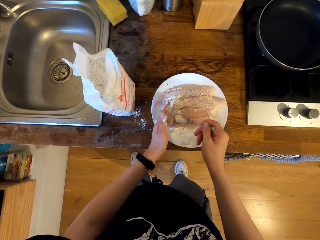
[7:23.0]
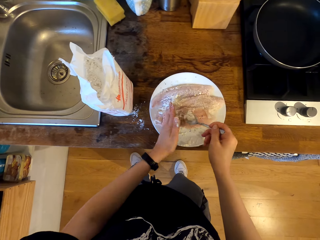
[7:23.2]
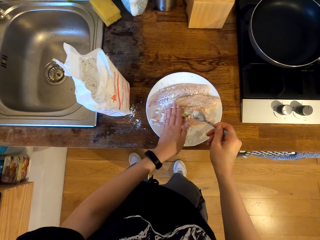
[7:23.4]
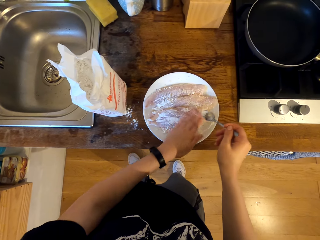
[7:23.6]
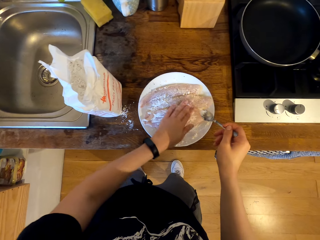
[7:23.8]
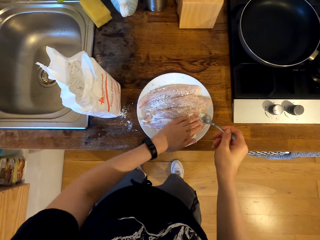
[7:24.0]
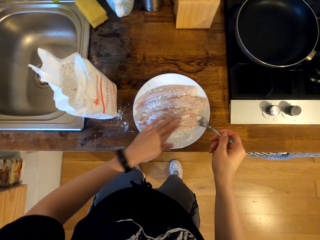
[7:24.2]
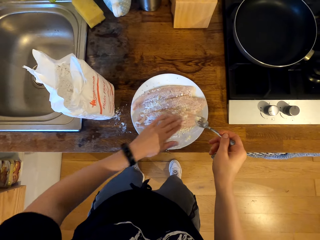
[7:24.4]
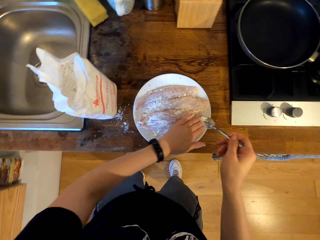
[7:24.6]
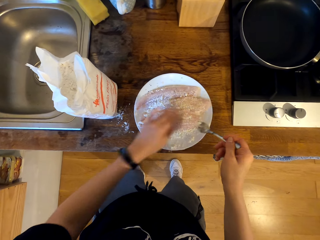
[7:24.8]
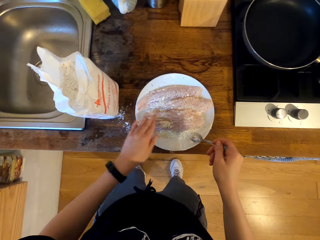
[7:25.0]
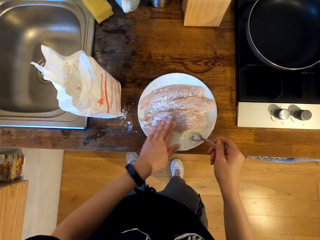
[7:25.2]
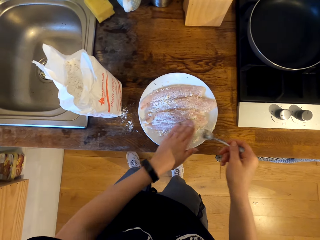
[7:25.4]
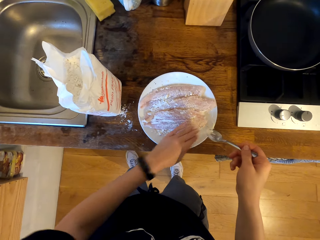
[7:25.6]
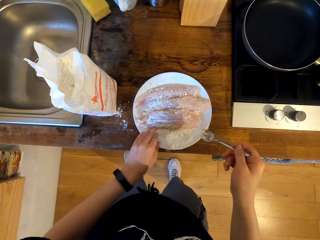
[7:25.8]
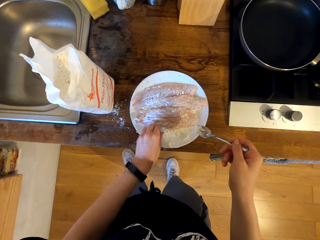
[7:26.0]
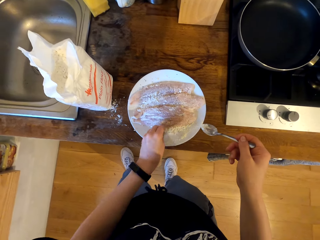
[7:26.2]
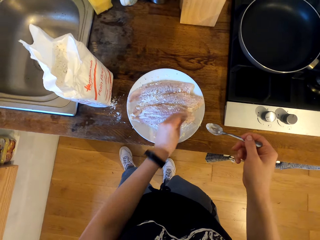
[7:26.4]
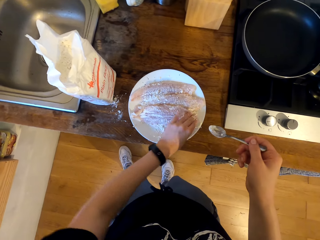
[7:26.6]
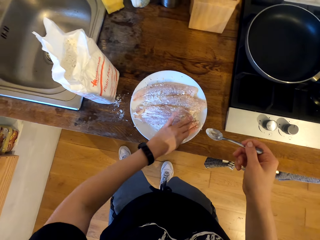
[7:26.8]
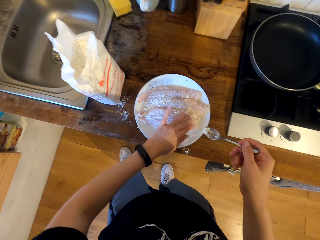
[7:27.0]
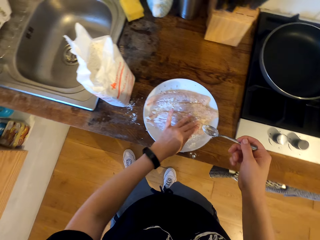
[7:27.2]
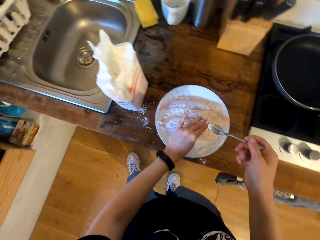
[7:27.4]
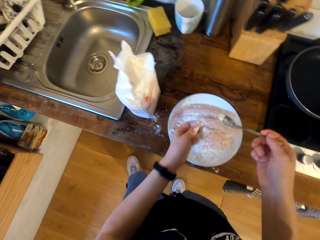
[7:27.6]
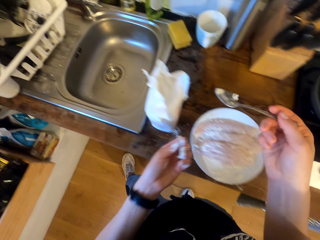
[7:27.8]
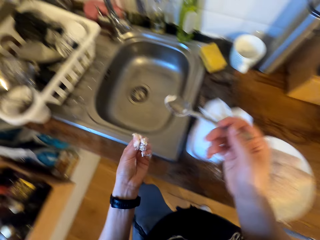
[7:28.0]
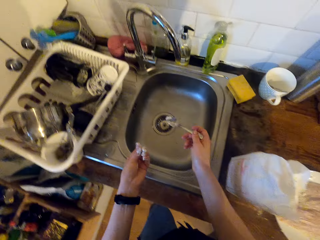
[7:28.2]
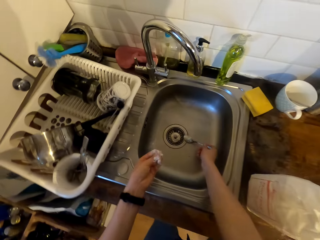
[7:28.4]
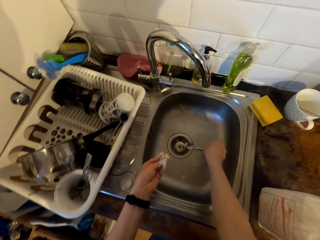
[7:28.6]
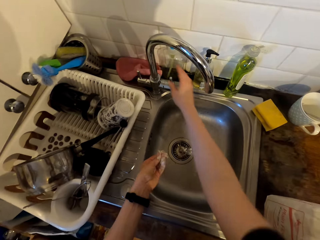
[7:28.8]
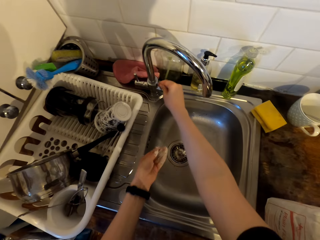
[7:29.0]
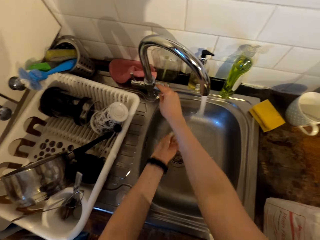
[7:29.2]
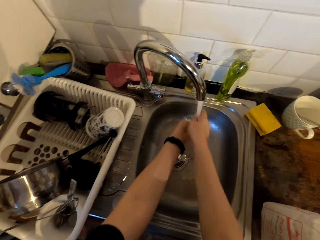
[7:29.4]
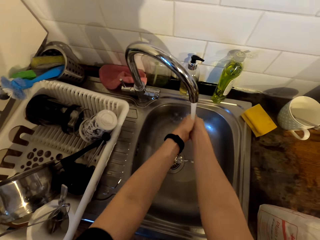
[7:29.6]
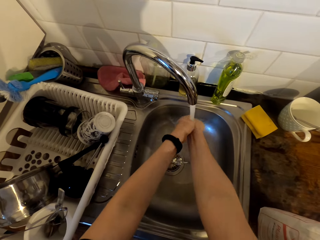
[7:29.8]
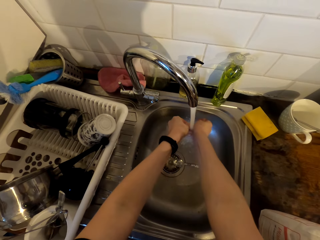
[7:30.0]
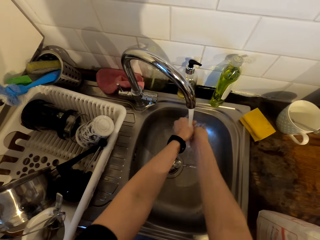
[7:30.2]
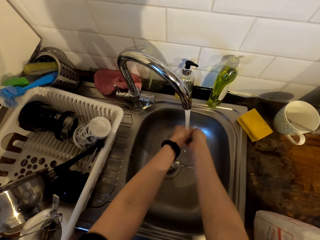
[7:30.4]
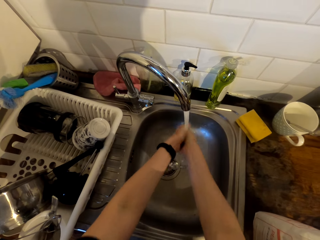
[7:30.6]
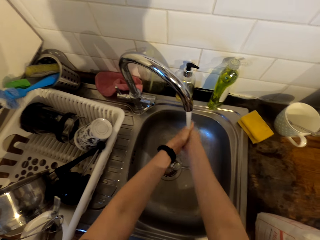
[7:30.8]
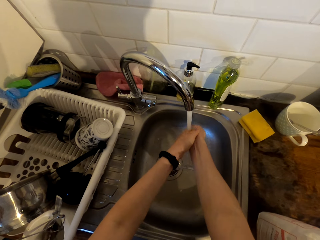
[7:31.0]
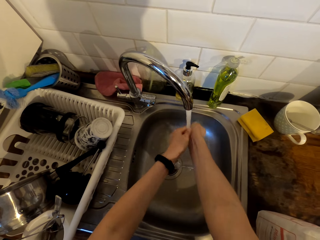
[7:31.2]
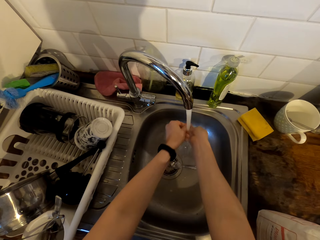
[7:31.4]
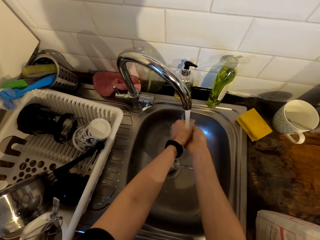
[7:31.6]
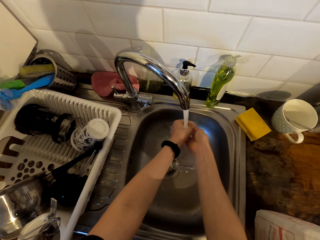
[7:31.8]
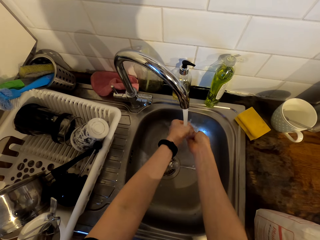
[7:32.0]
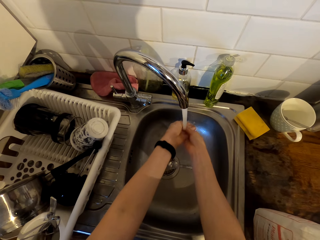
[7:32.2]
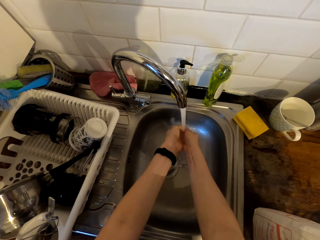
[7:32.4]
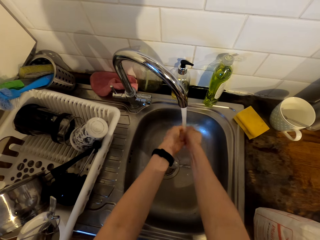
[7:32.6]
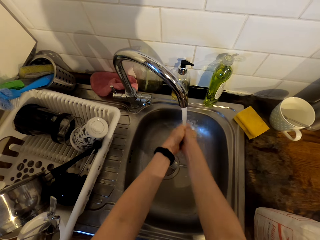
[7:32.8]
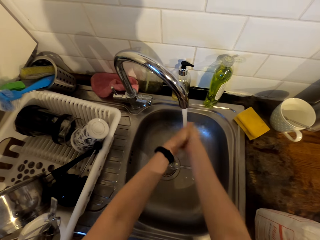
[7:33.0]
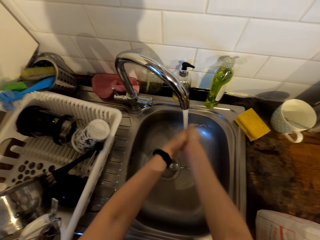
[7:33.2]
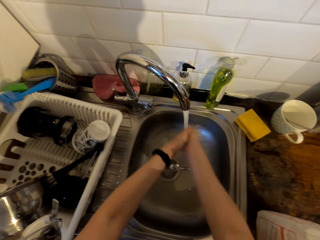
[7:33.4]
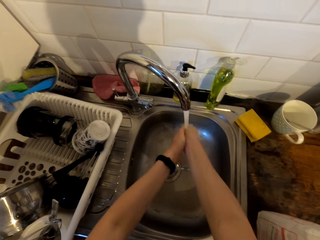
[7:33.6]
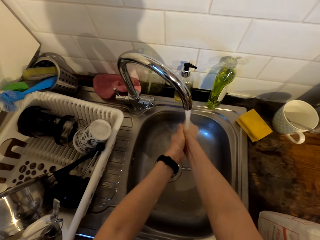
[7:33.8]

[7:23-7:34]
The camera wearer seasons the fish fillet with the plain flour and spreads the flour on the fish fillet. They place the teaspoon in the sink. They open the tap. They wash the hands.

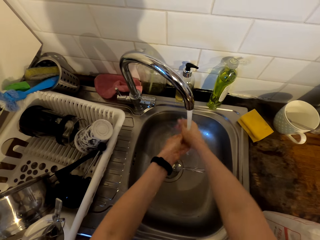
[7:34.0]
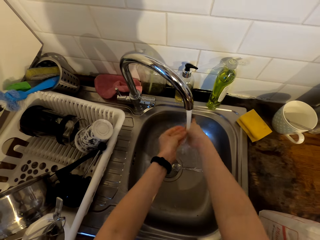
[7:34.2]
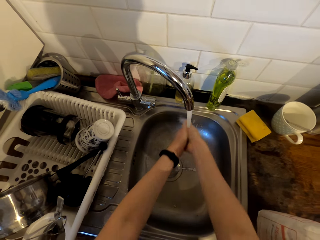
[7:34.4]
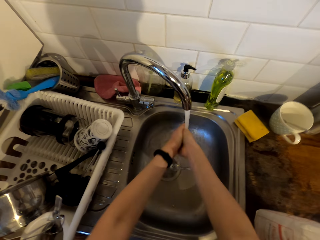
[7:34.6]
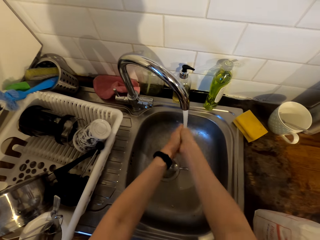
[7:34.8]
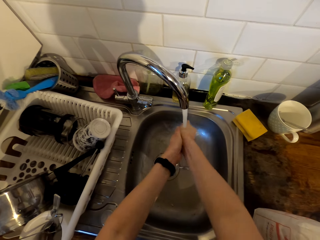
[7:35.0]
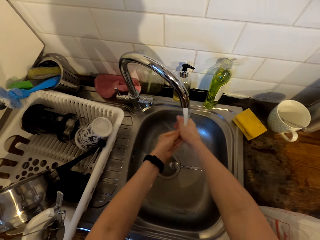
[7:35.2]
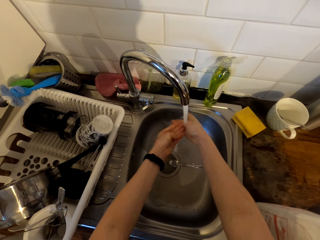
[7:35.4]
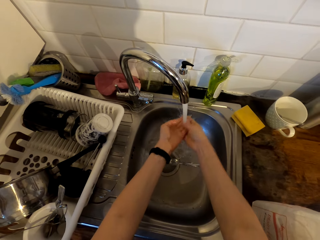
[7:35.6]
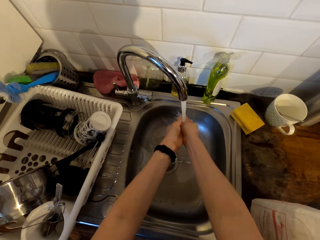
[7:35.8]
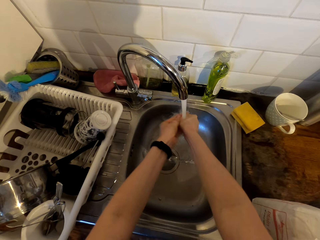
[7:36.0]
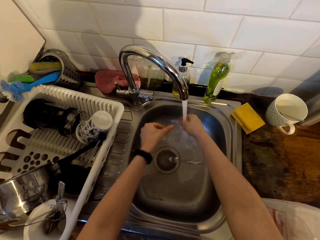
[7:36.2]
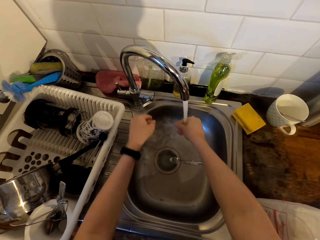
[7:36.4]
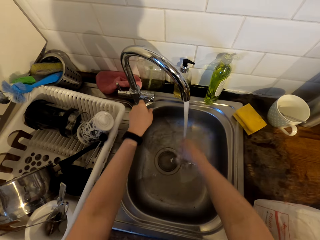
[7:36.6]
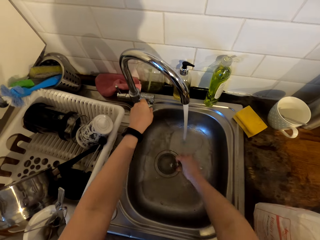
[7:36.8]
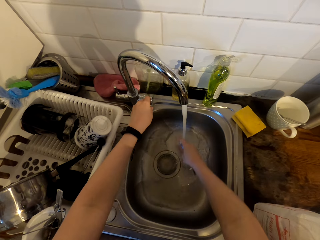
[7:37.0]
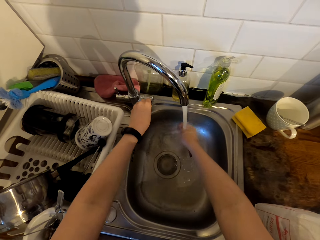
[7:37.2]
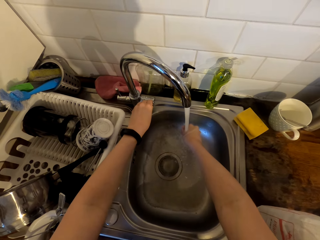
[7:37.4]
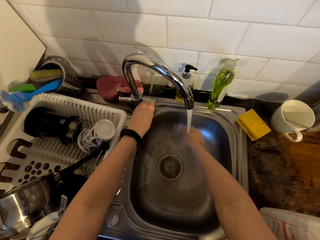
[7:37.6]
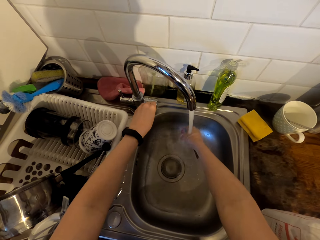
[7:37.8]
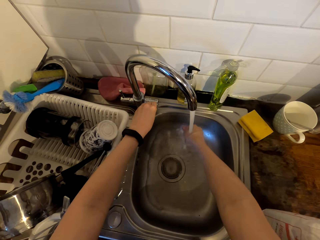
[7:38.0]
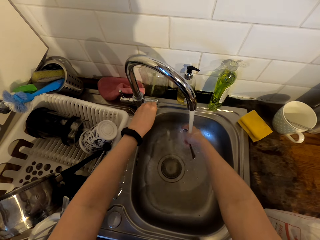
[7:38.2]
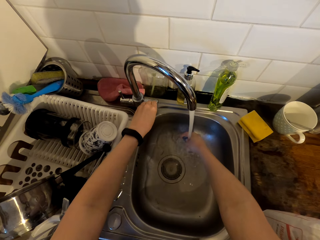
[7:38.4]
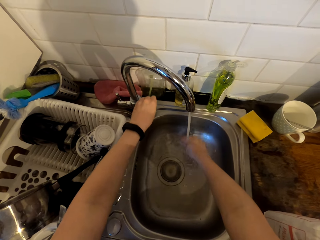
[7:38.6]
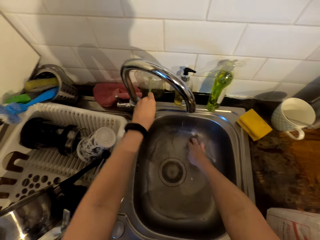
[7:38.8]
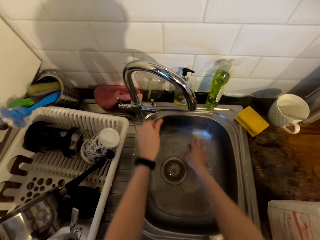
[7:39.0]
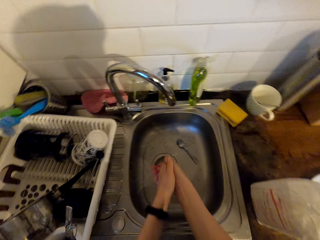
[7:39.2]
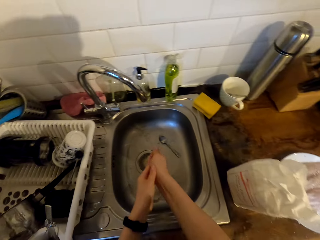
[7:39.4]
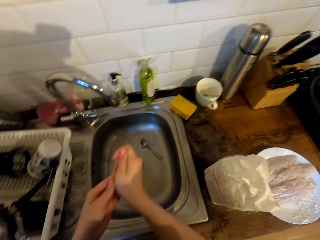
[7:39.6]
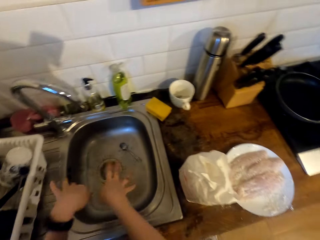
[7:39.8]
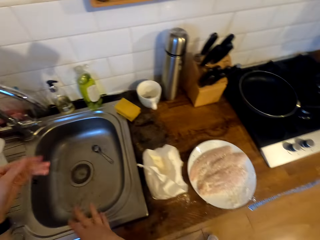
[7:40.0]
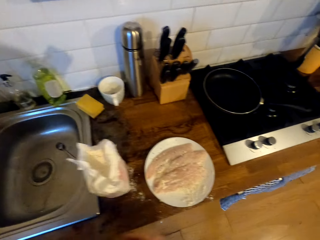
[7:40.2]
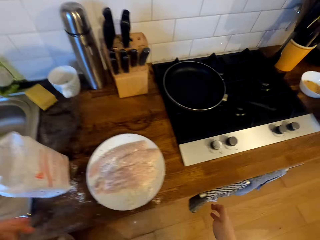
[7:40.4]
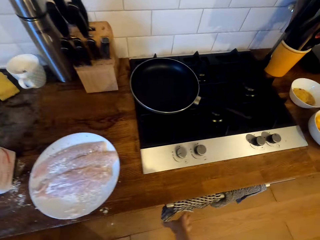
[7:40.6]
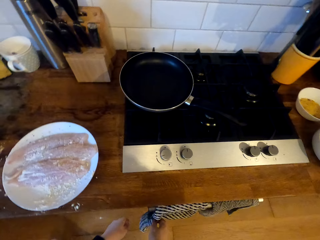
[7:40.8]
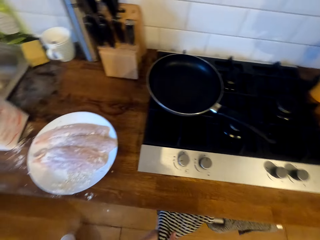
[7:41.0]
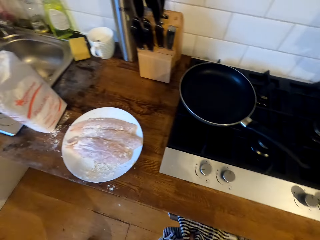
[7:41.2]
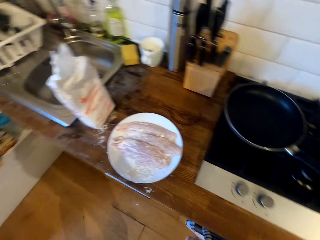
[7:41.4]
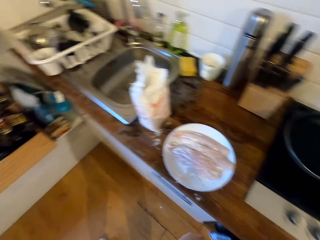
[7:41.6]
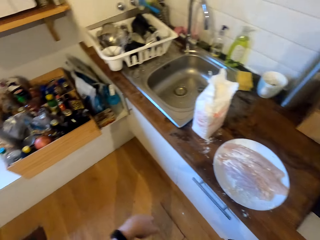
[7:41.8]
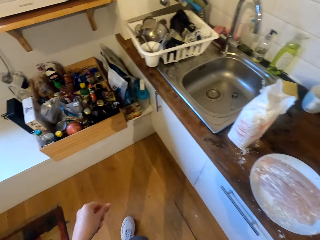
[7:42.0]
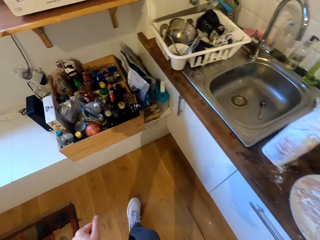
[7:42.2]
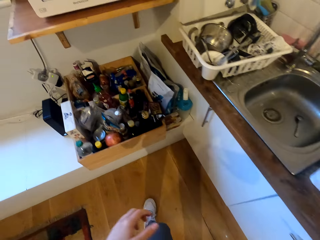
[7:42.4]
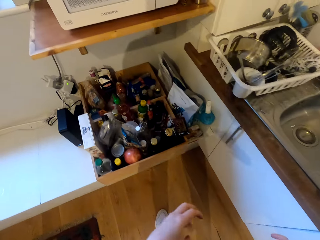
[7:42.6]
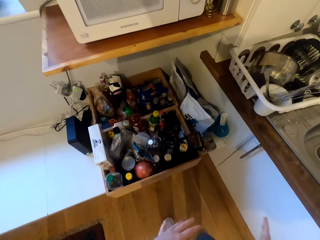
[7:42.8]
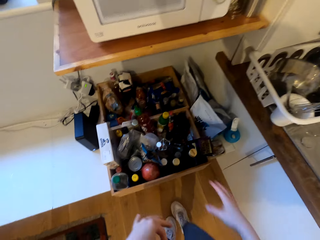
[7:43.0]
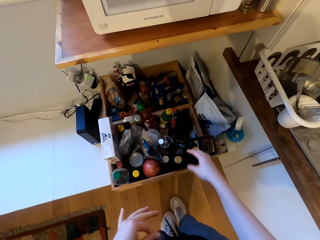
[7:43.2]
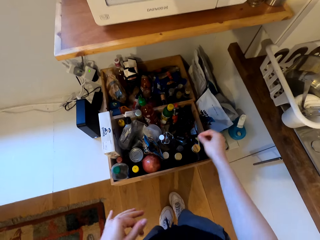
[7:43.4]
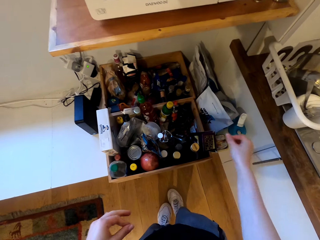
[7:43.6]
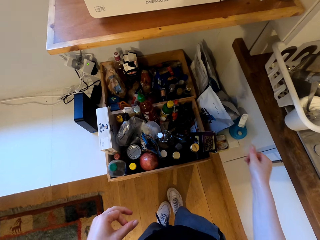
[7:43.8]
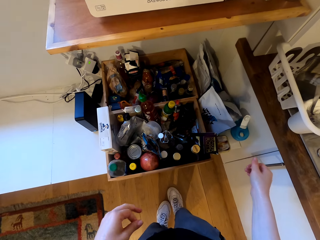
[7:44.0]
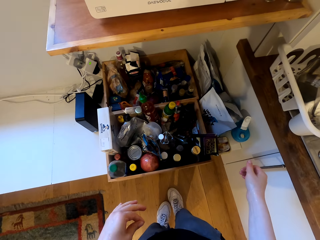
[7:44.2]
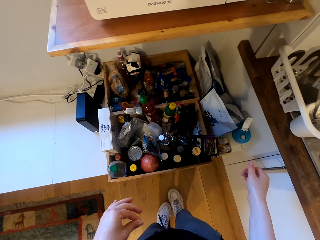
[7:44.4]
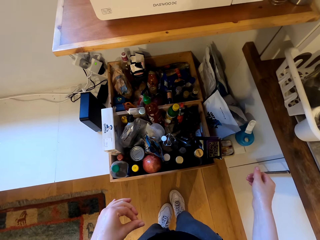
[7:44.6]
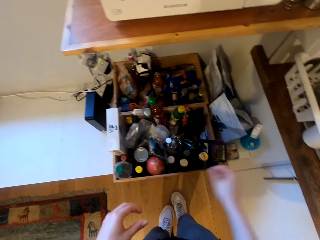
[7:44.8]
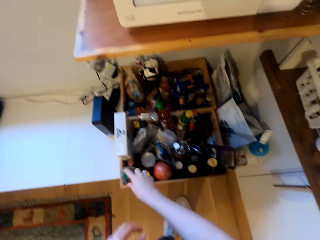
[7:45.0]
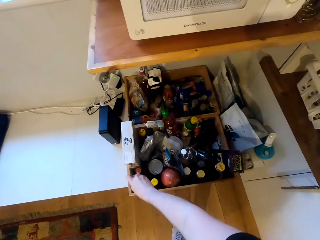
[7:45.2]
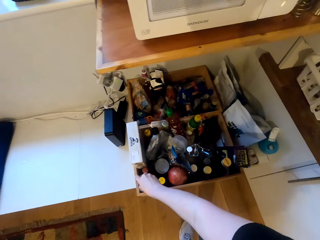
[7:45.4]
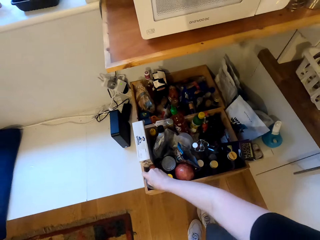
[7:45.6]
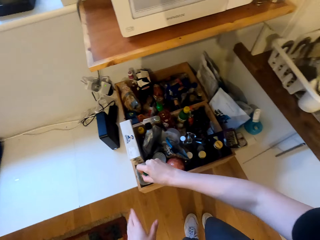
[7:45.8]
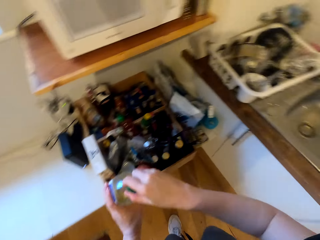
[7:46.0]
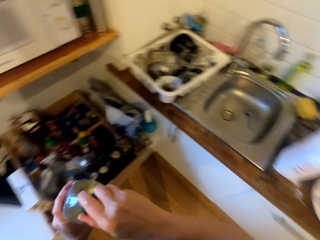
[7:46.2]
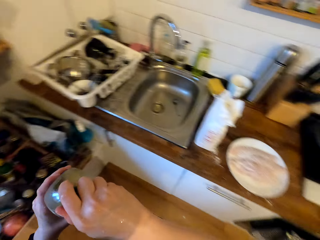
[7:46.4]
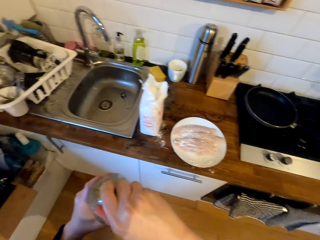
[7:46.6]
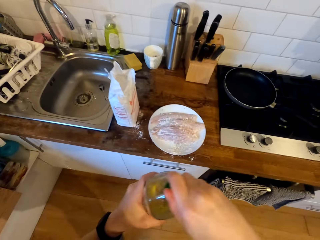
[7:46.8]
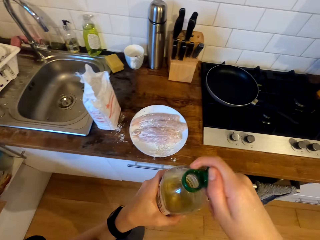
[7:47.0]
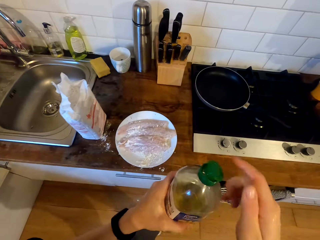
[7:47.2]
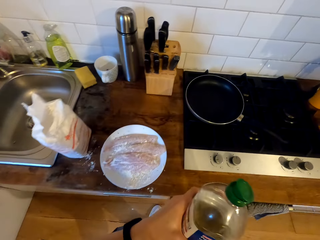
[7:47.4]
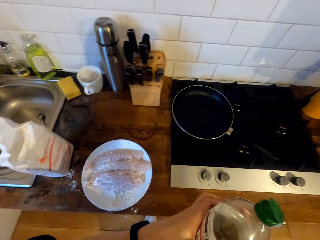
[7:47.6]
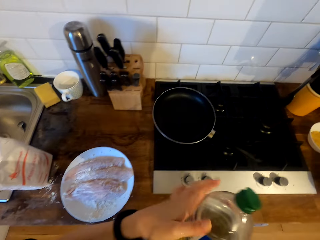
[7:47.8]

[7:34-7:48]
The camera wearer picks up the teaspoon from the sink. They rinse the teaspoon with the running water. They close the tap. They place the teaspoon in the sink. They shake the water off the hands. They move in the kitchen. They dry the hand with the napkin. They walk in the kitchen. They pick up the cooking oil bottle. They hold the bottle. They lift the bottle. They open the bottle cap.
